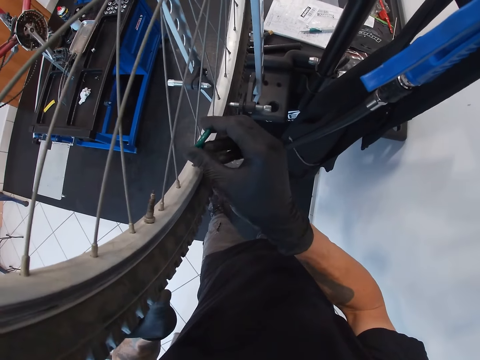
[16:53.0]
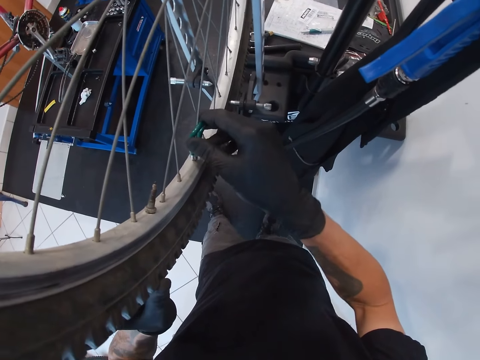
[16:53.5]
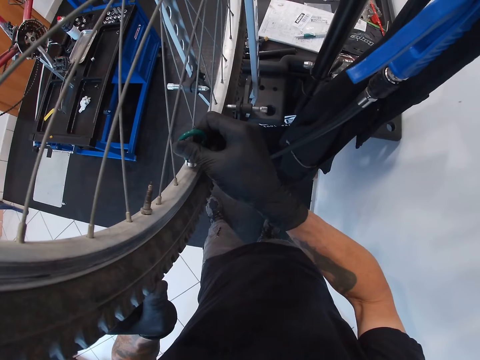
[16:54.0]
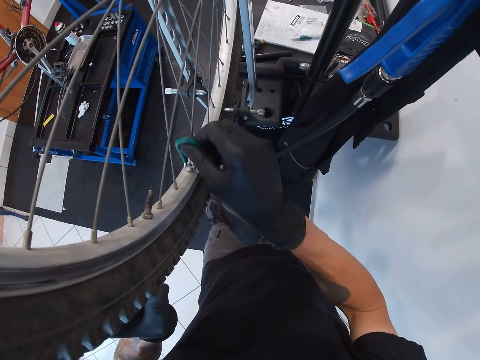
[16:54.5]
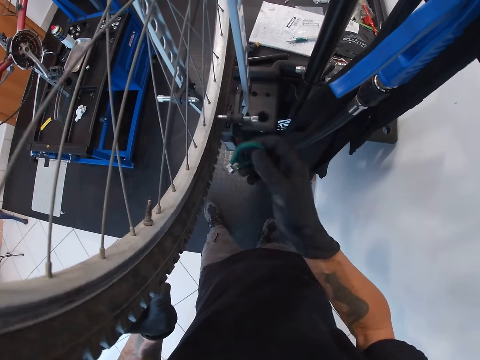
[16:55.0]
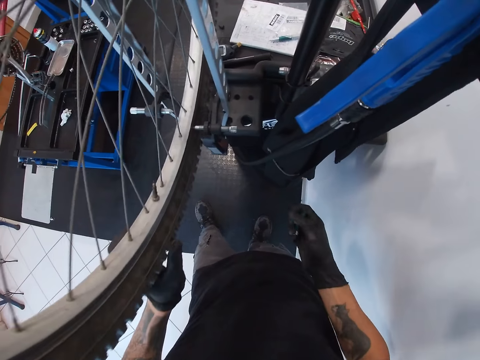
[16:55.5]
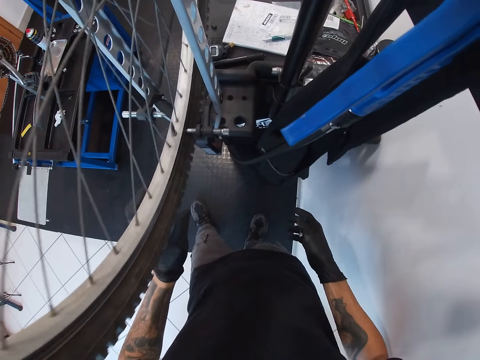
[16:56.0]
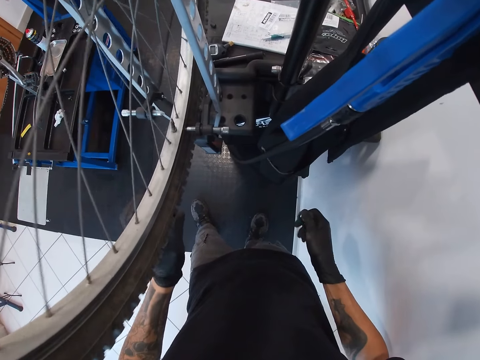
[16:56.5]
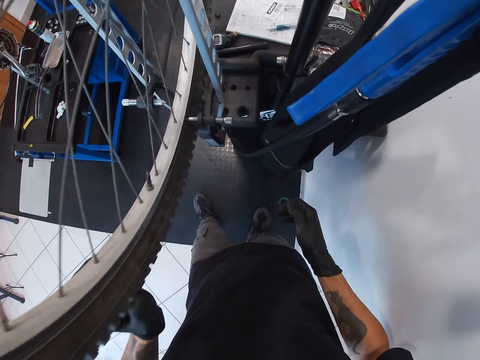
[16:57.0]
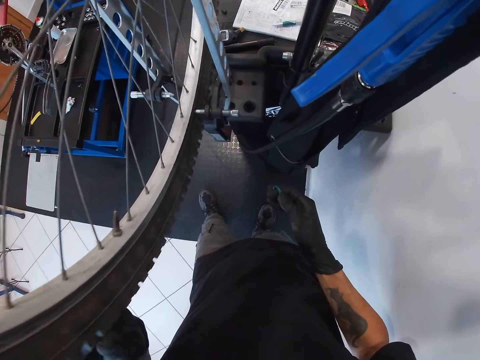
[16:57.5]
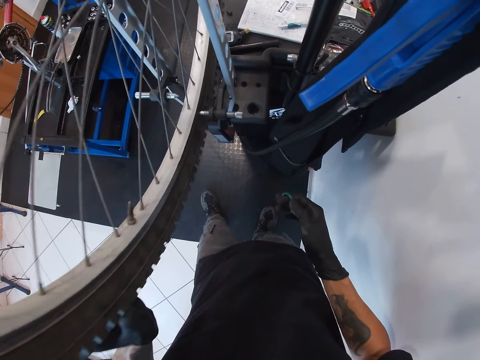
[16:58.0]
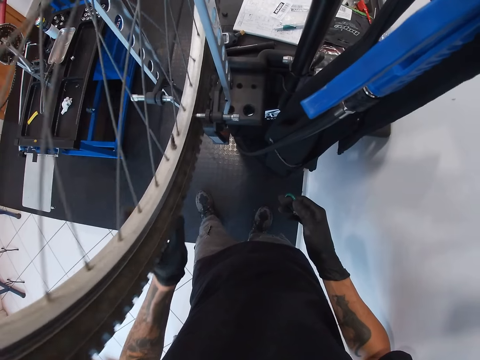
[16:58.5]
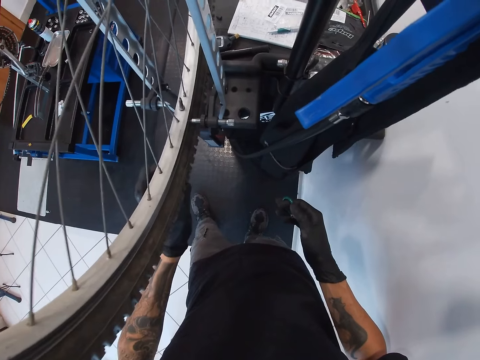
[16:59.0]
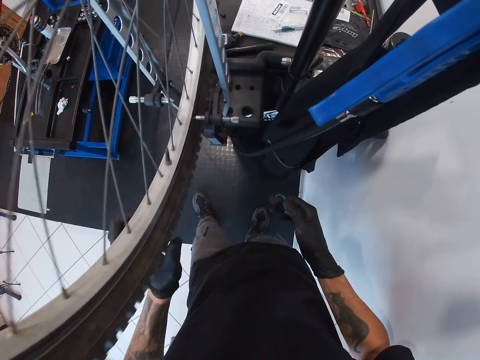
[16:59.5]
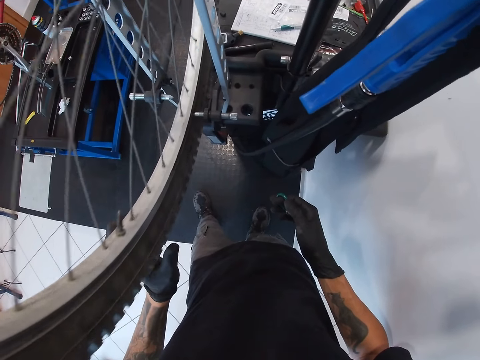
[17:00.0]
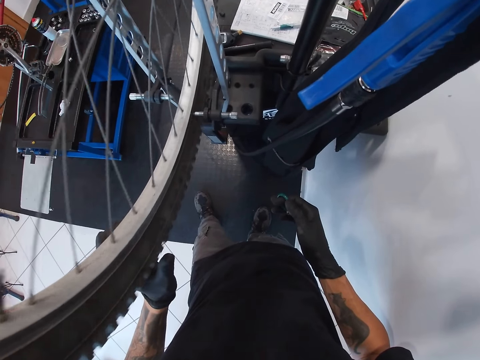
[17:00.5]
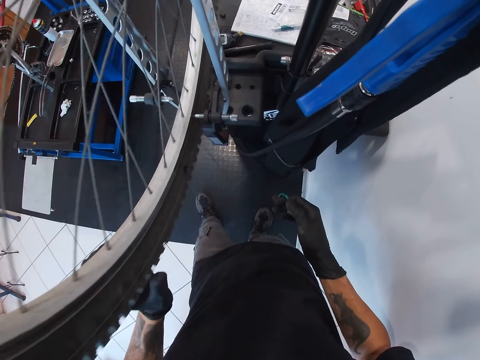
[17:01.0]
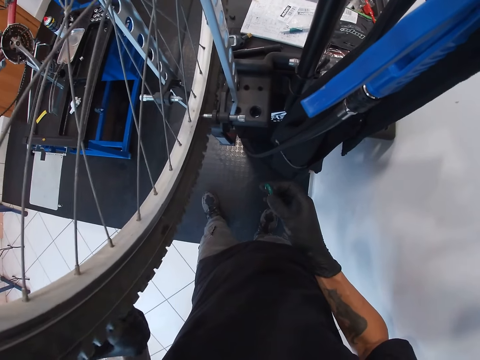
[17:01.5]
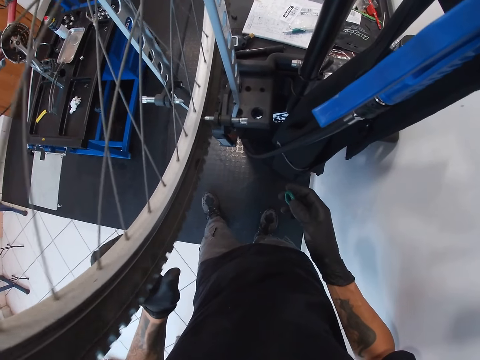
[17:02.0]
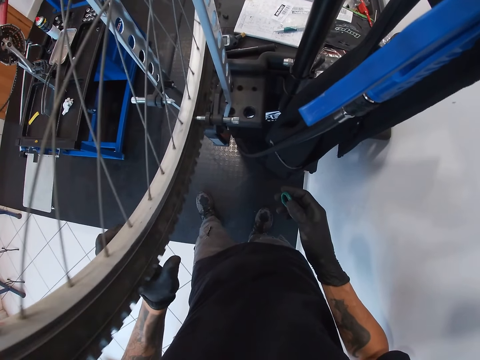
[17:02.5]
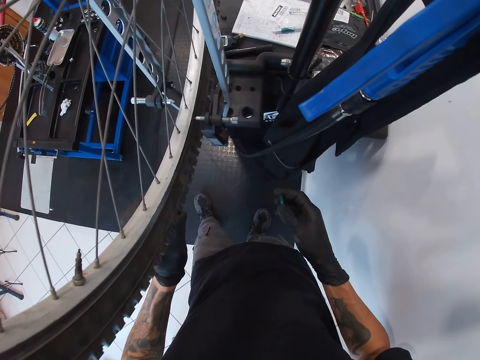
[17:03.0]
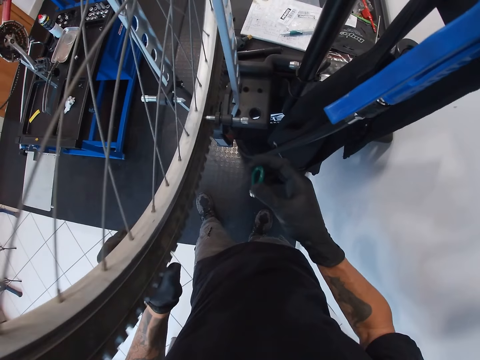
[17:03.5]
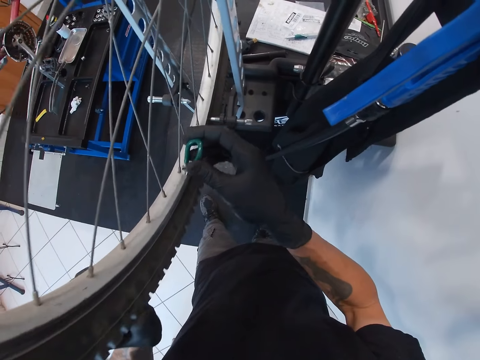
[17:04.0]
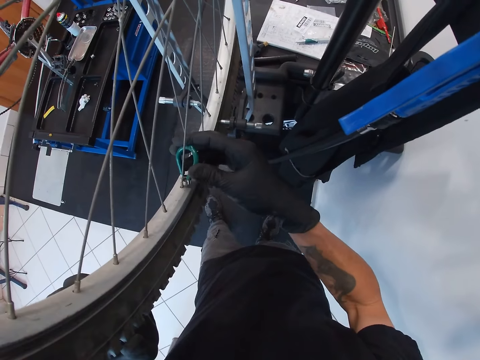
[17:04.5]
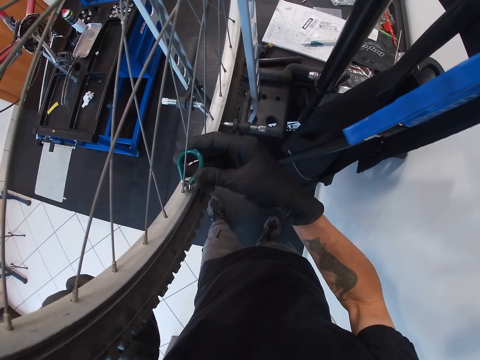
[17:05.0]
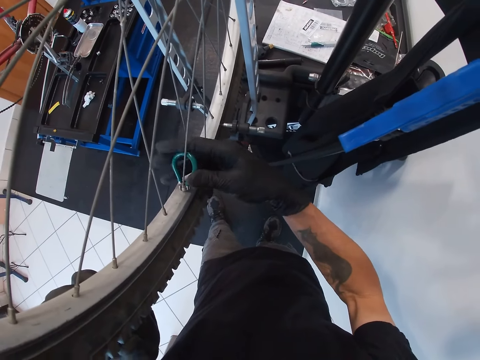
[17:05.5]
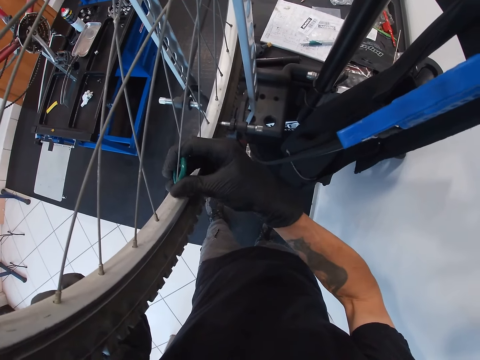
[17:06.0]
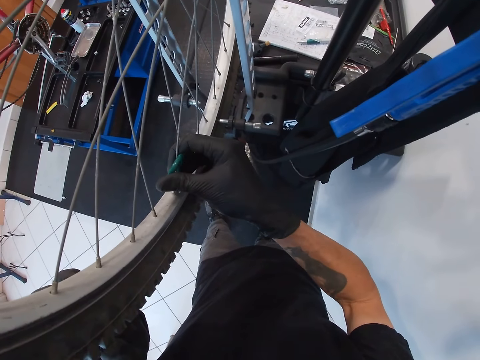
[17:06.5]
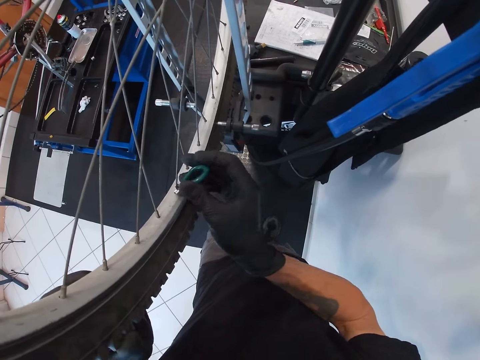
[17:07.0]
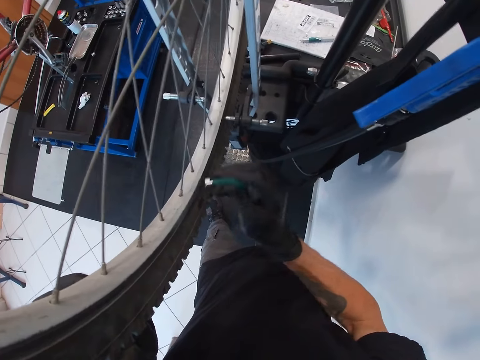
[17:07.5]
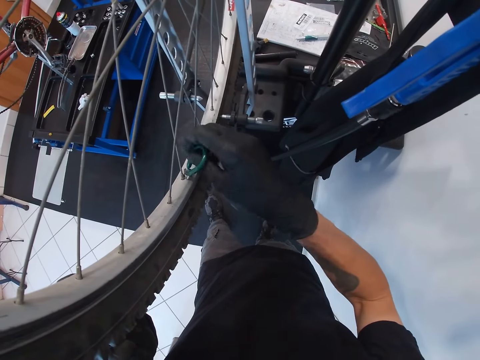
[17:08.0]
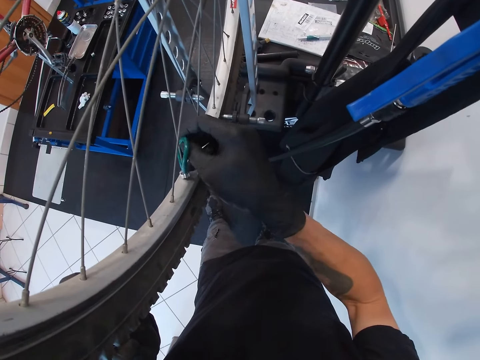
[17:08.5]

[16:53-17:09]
The camera wearer tightens the bicycle spoke nipple with the spoke key in his right hand. He rolls the tyre of the bicycle with his left hand. He tightens the bicycle spoke nipple with the spoke key in his right hand.

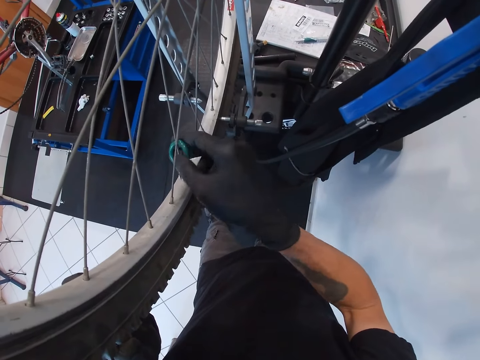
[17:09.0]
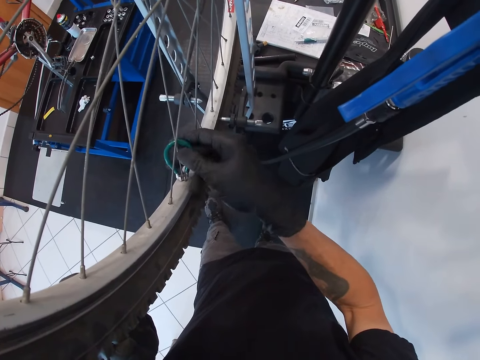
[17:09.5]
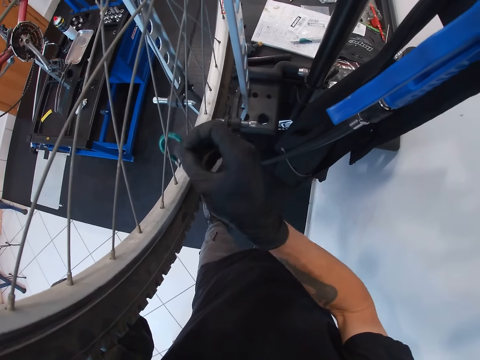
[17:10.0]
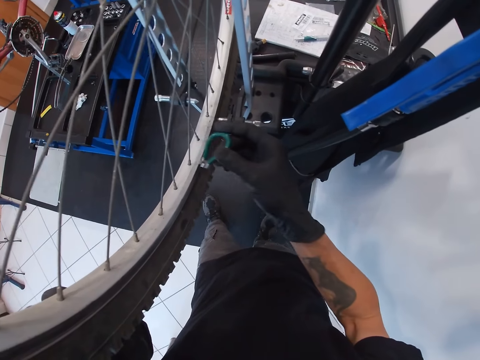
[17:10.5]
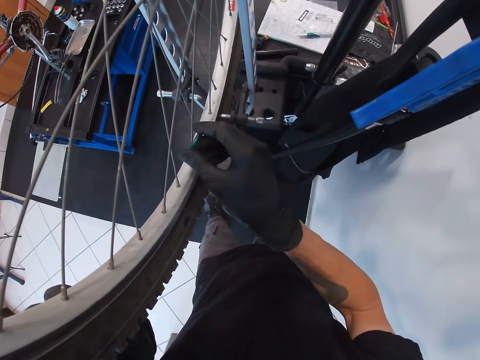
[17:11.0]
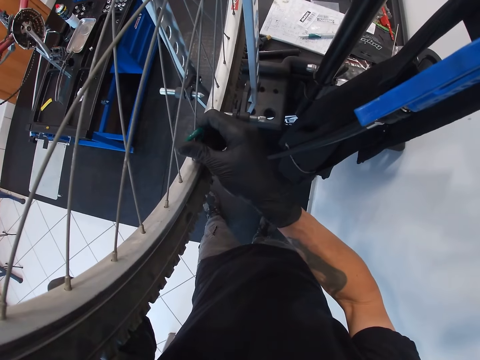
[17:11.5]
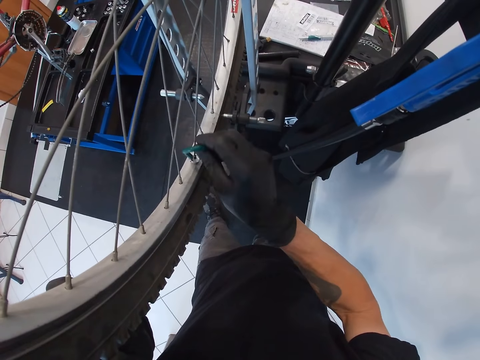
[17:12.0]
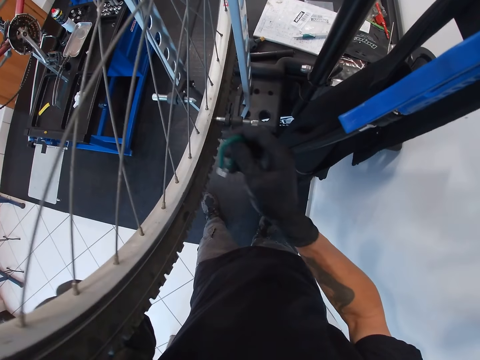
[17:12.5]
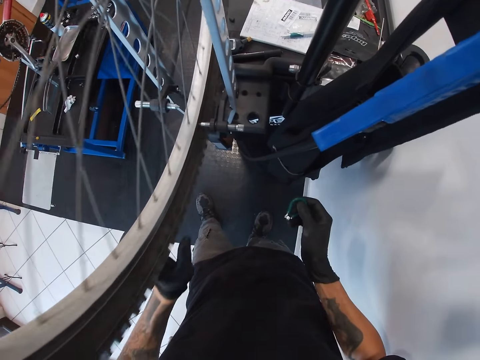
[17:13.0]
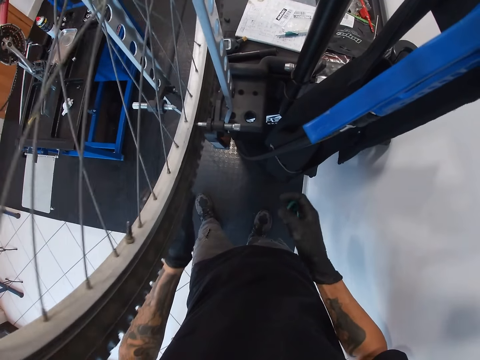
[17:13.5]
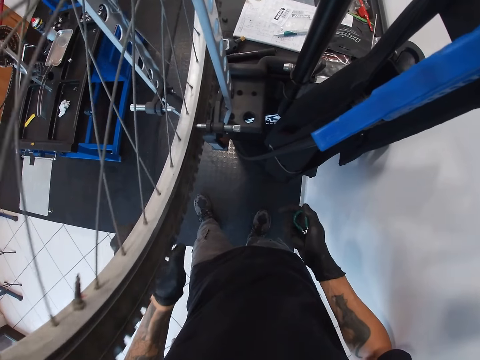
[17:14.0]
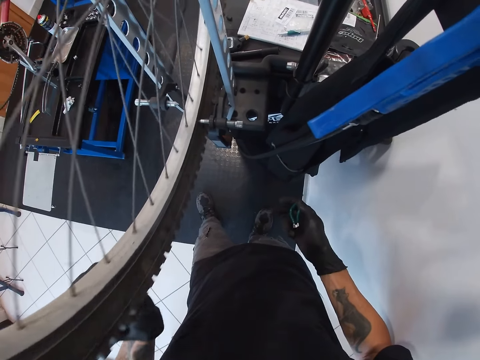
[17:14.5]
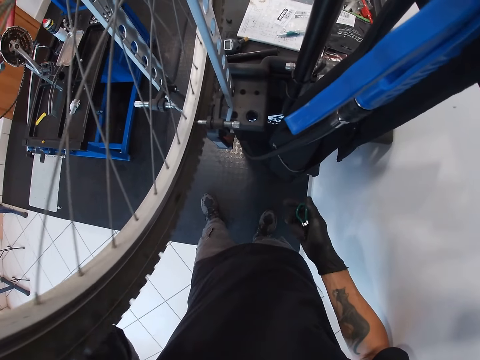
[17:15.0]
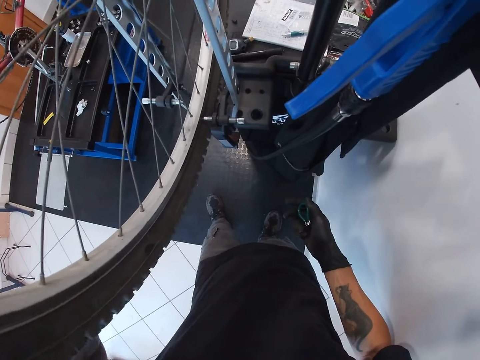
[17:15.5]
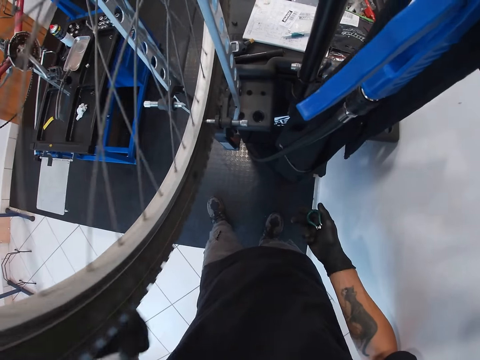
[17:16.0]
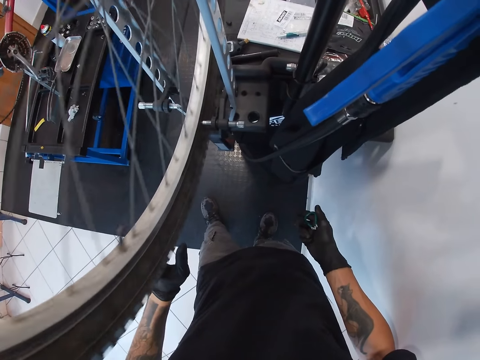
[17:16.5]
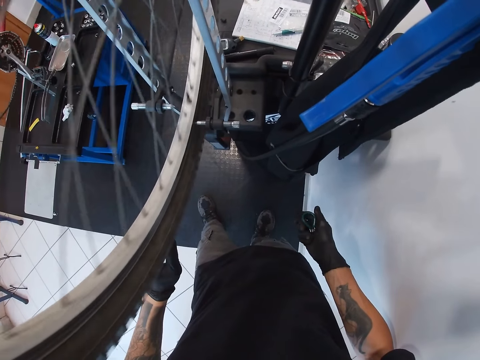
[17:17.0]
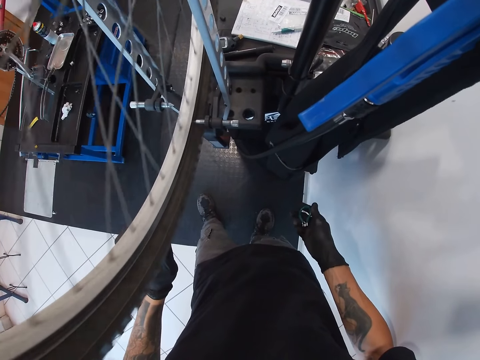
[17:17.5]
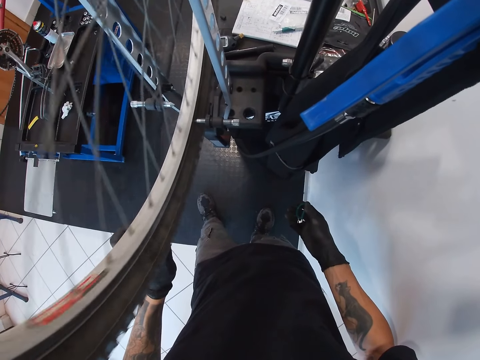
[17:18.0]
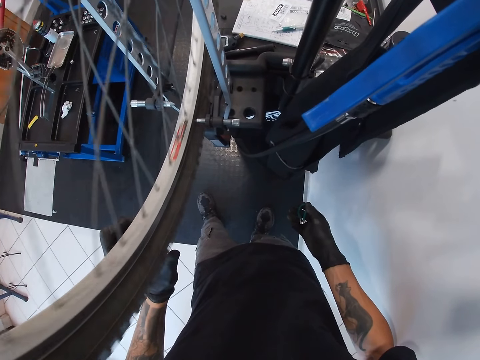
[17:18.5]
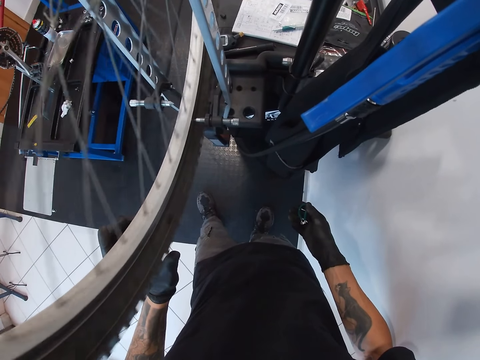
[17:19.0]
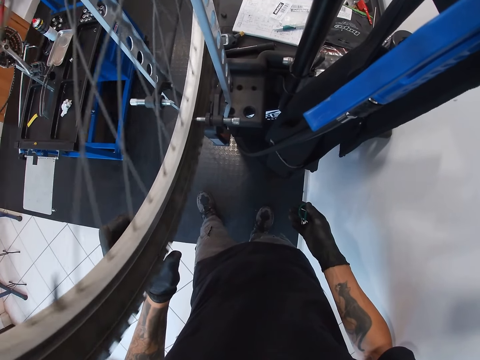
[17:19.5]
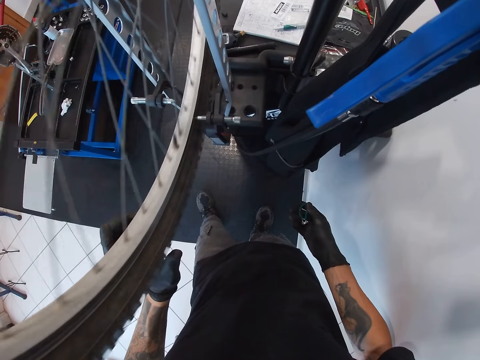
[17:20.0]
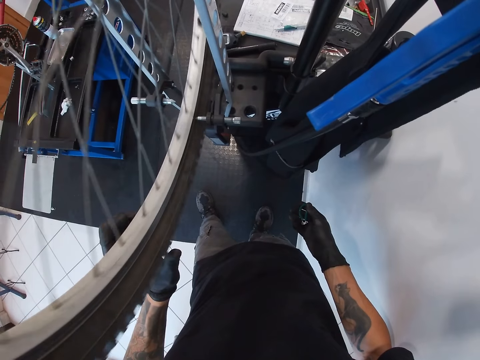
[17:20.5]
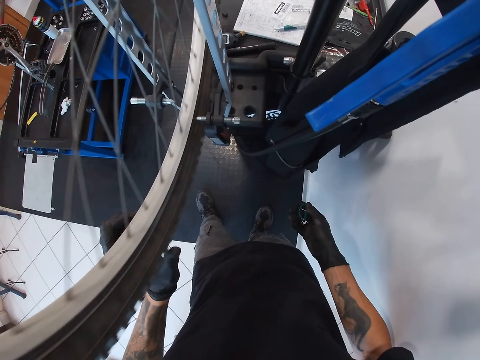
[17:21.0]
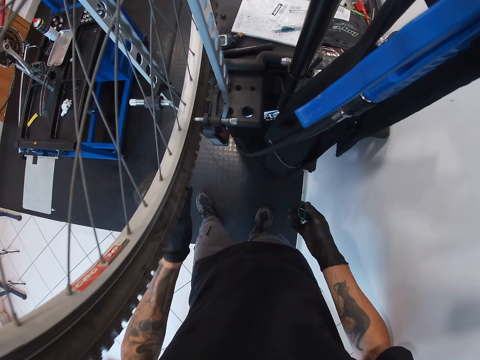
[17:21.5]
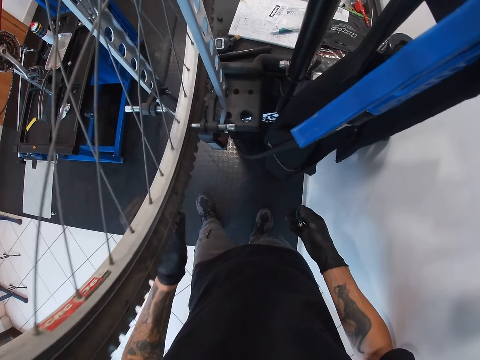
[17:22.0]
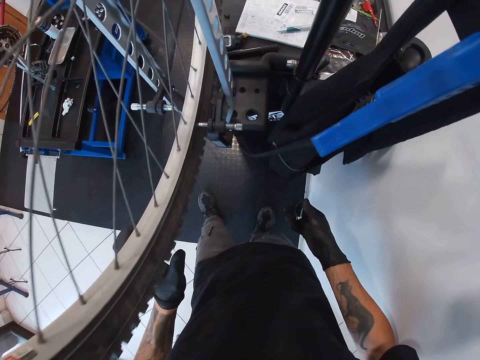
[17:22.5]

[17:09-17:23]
The camera wearer tightens the bicycle spoke nipple with the spoke key in his right hand. He rolls the tyre of the bicycle with his left hand.
